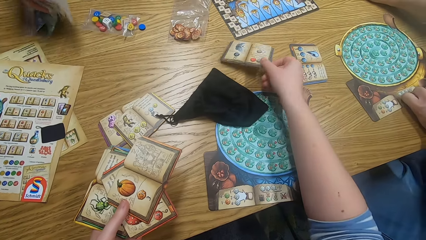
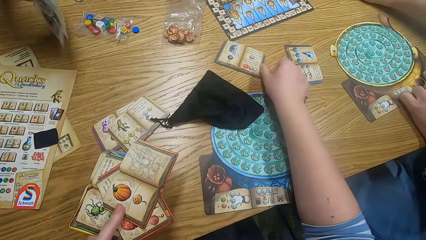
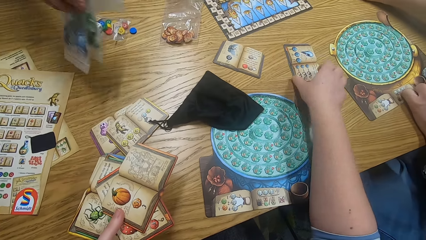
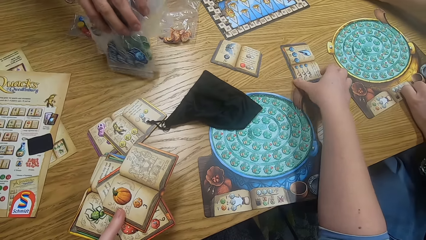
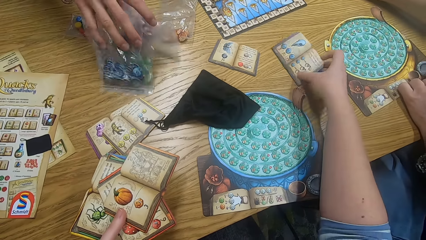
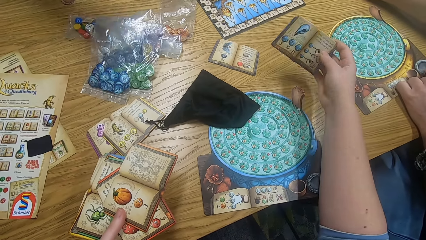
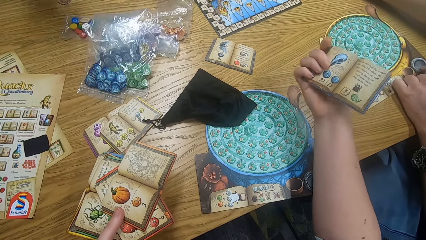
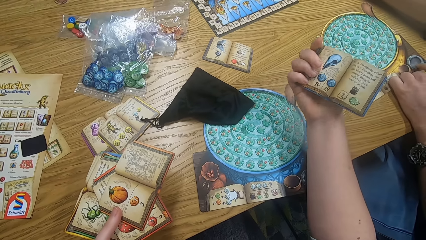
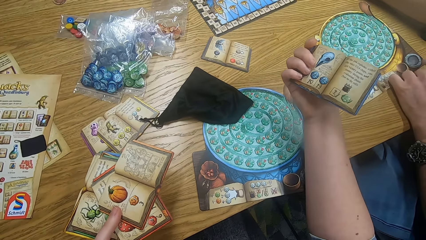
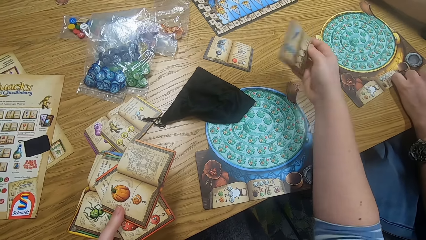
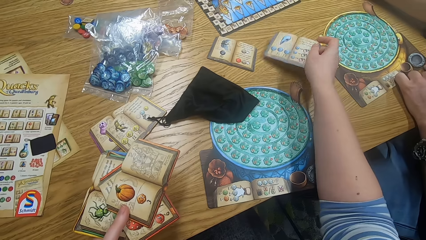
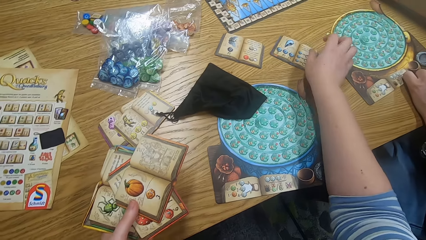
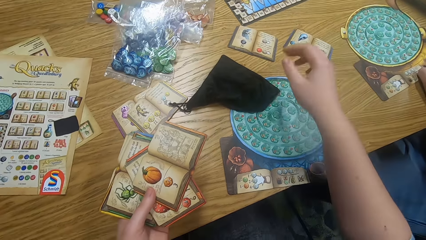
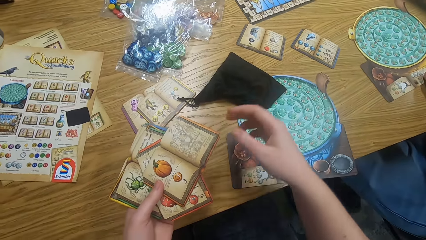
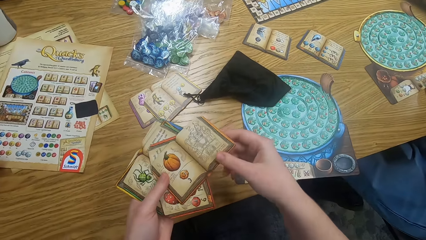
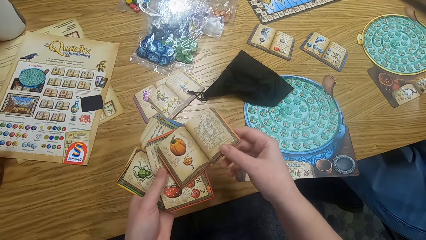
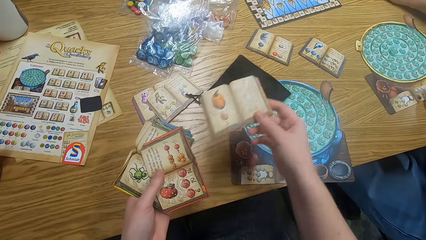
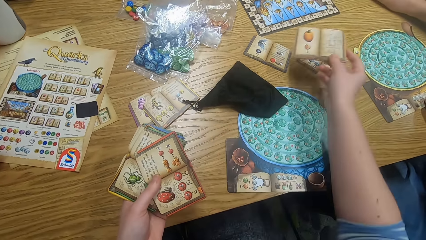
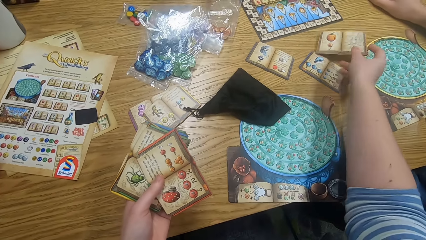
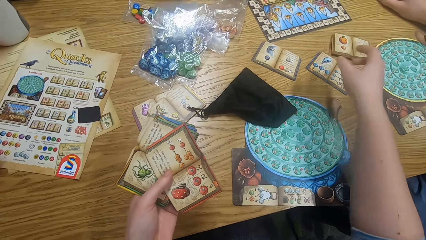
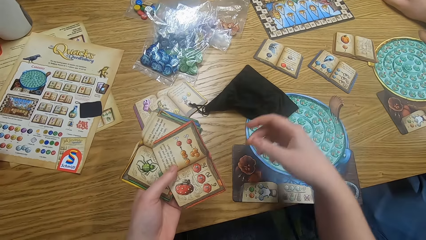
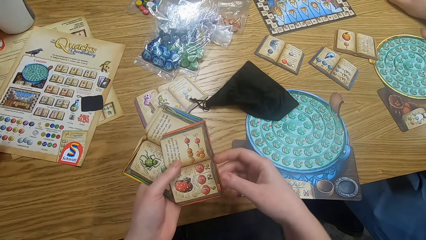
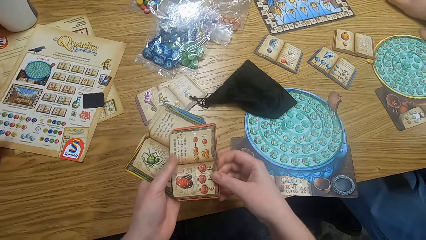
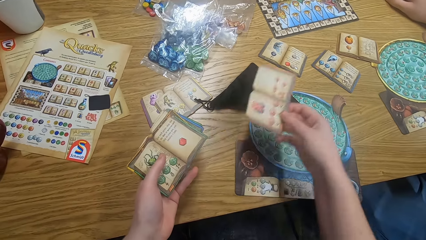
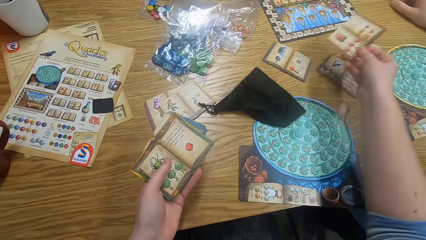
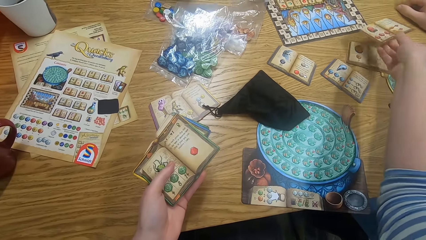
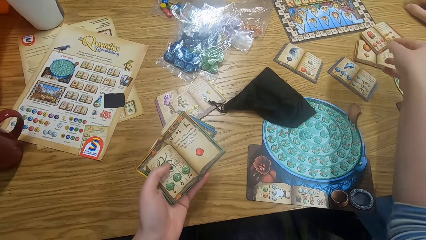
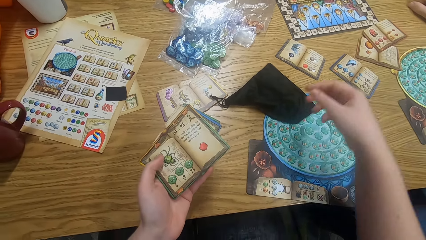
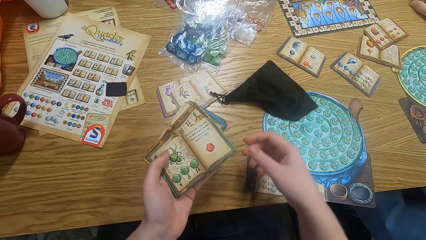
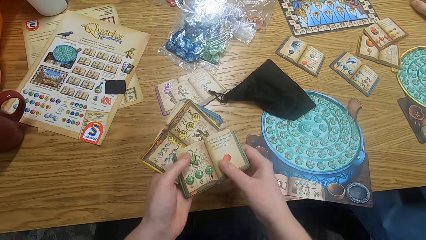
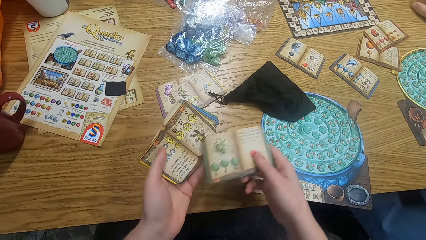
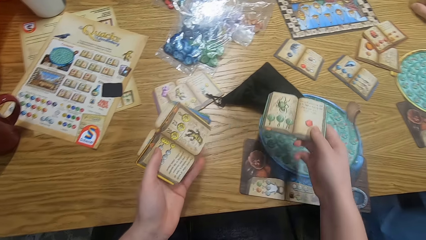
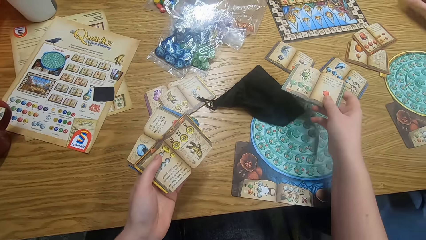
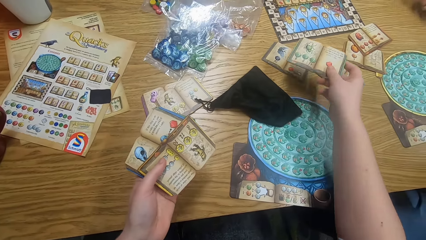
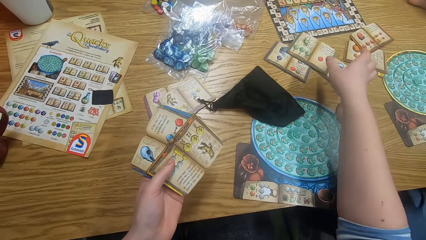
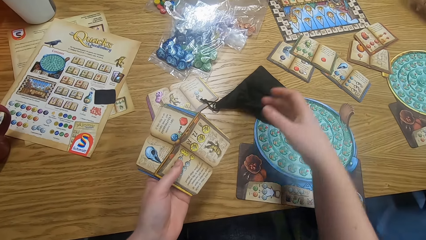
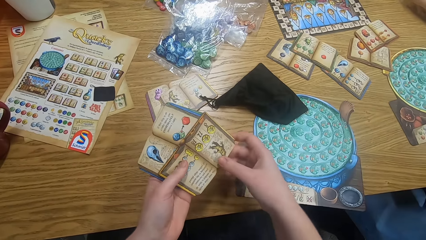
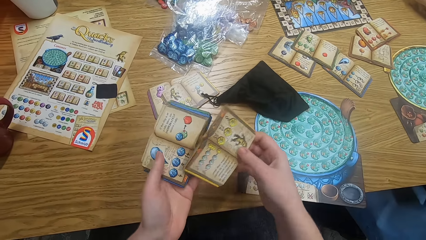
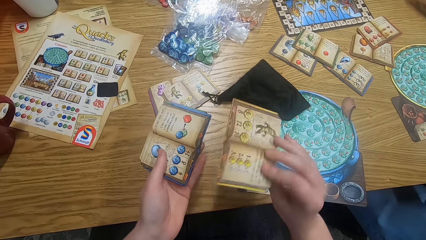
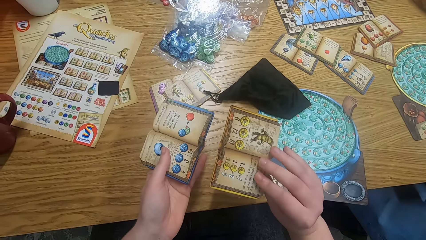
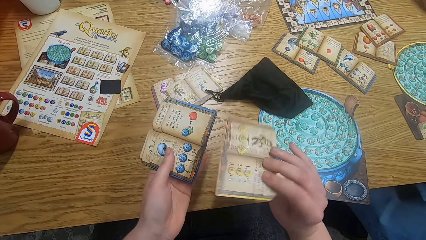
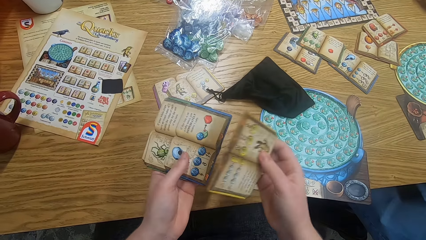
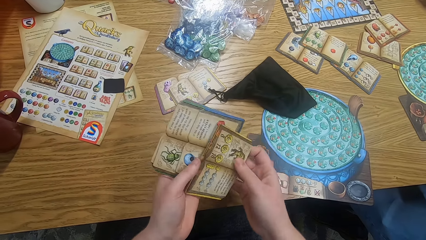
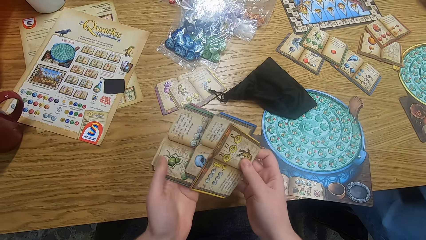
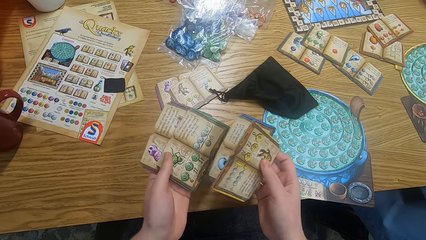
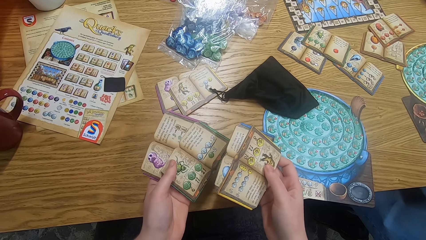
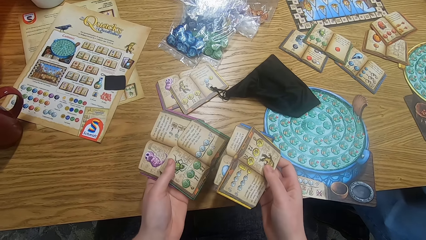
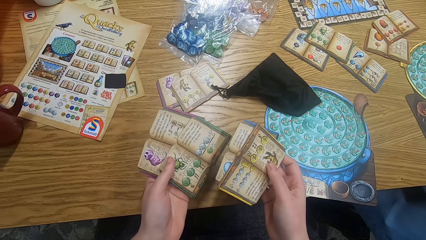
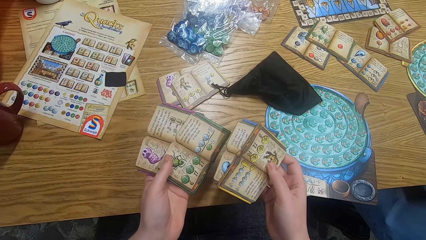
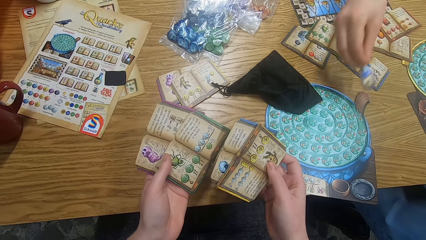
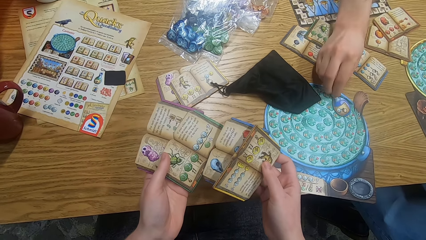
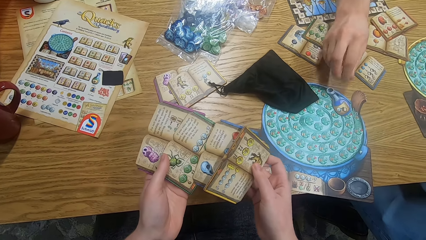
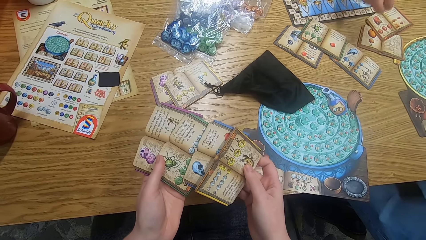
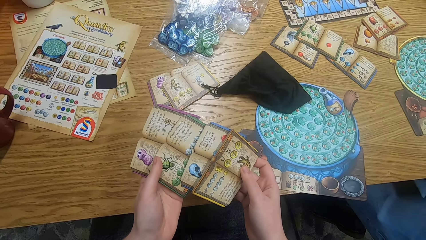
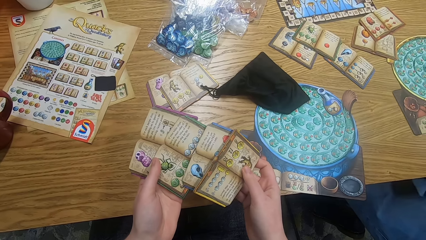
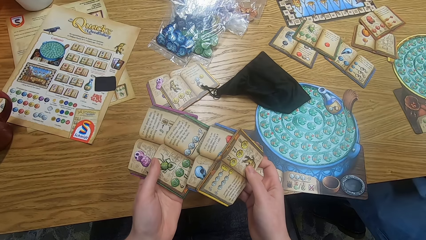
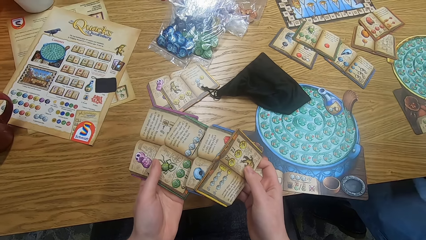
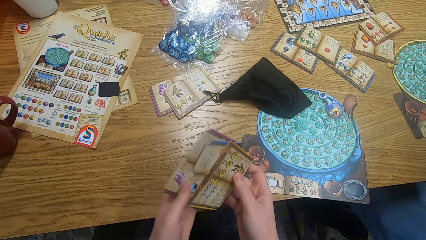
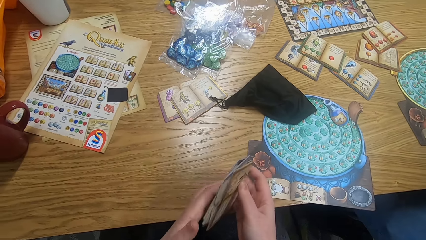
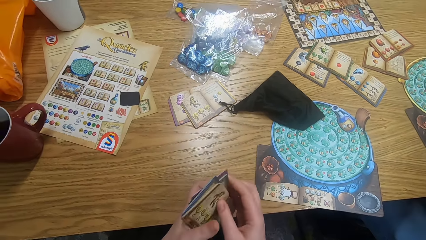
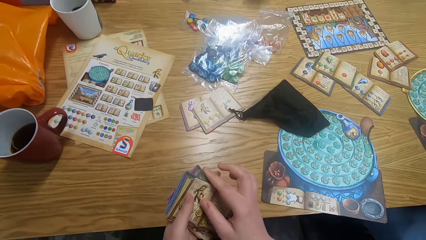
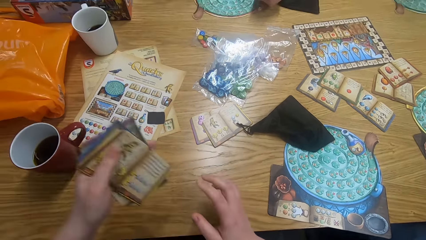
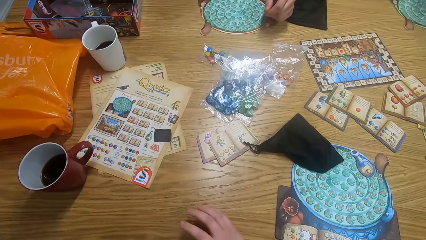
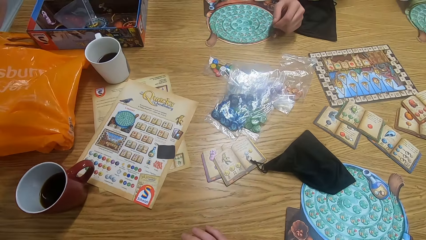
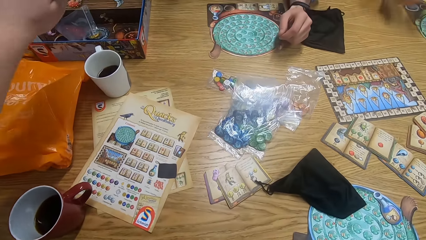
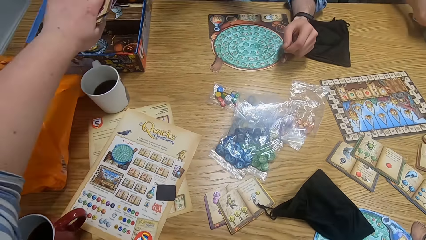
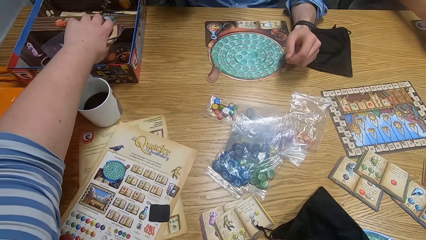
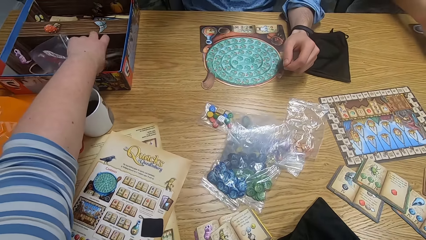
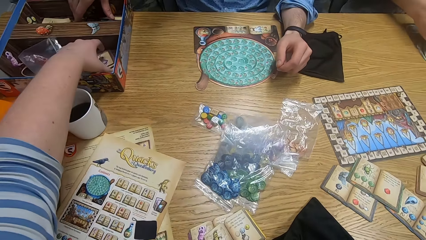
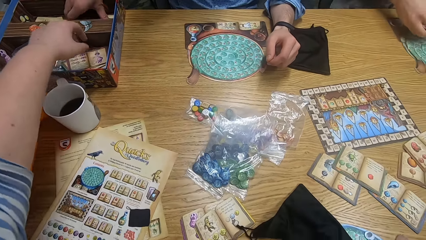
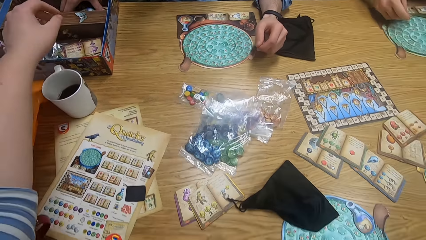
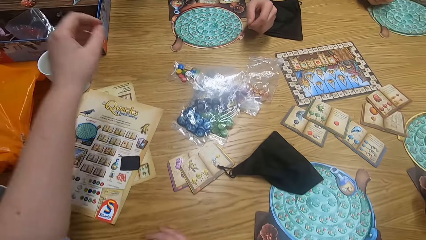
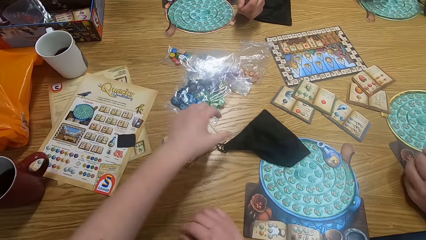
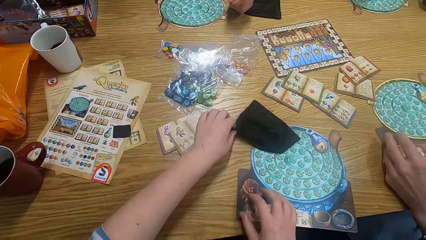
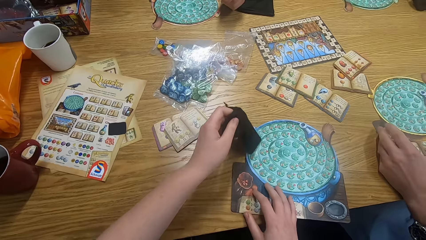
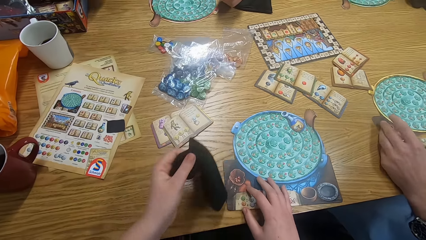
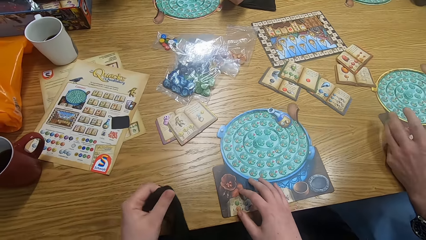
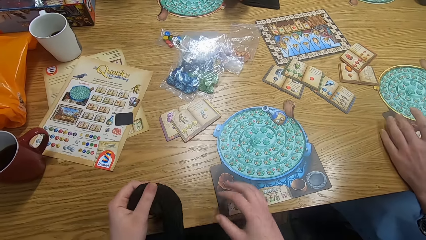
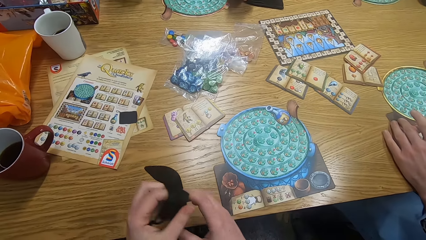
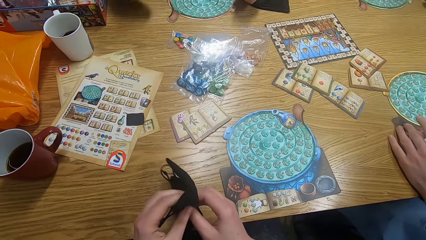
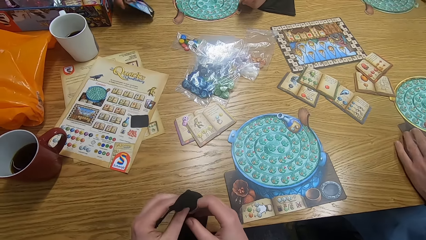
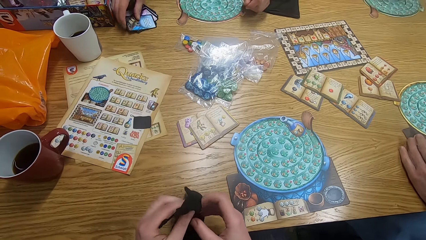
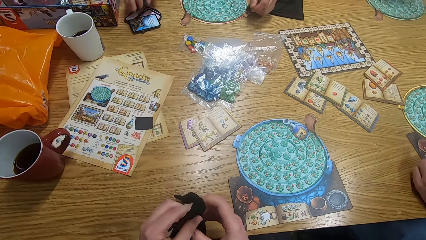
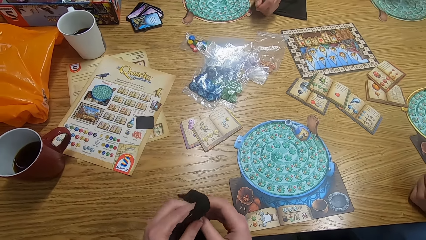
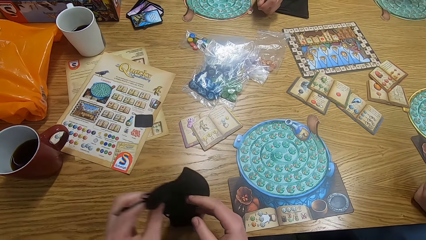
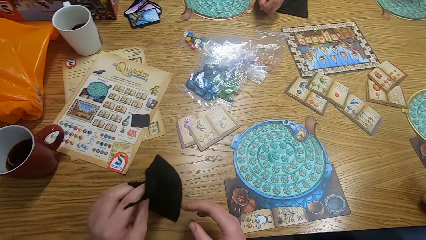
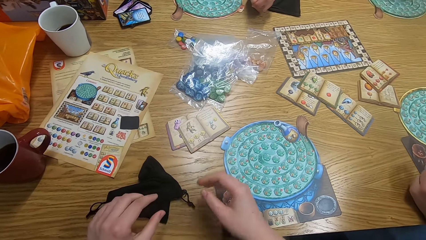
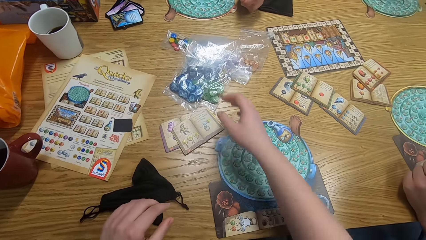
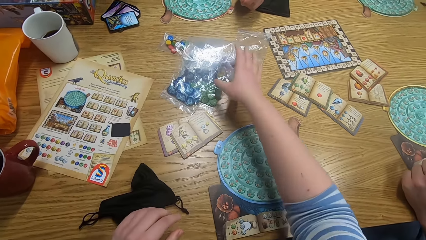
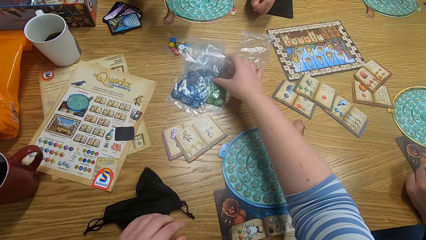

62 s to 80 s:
A man places an object down. The camera wearer places an object down. Another man puts tiles on the table. The first man places an object down. The camera wearer holds an object, stares at the object, places the object down, holds the object, puts a paper on the table, holds an object, places the object down, holds the object and places the object down. They stare at the object repeatedly. The first man puts a paper on the table. A third man places an object down. The camera wearer stares at the object and puts papers on the box. They pick fabric or a bag from the table. The second man holds an object. The first man places an object down. The camera wearer holds the bag.
